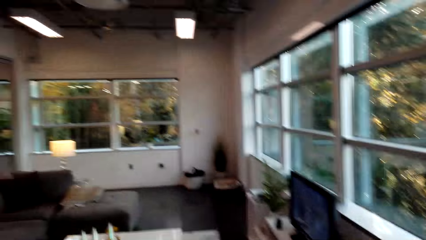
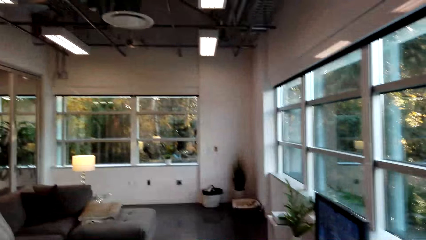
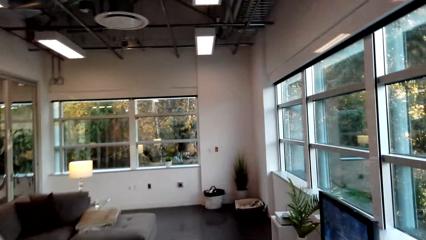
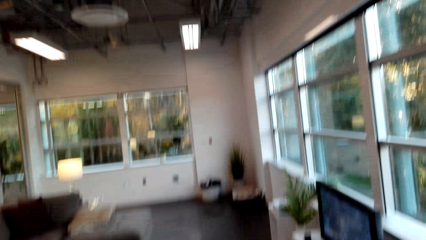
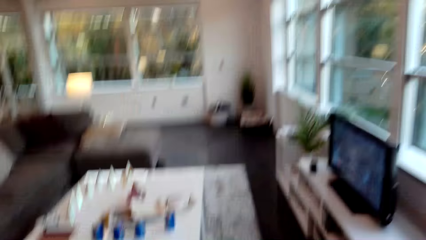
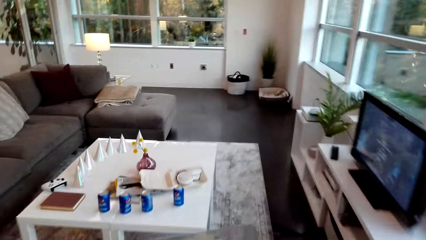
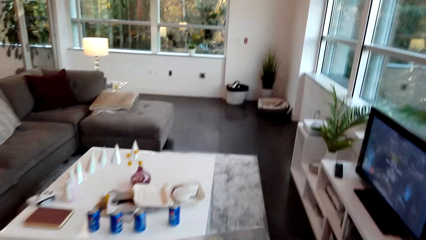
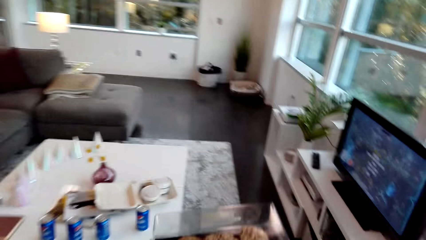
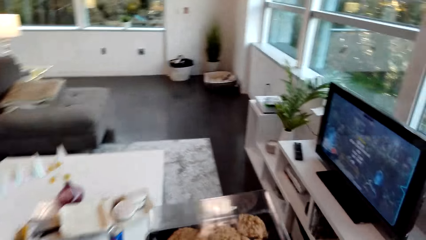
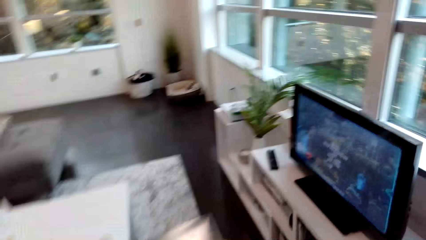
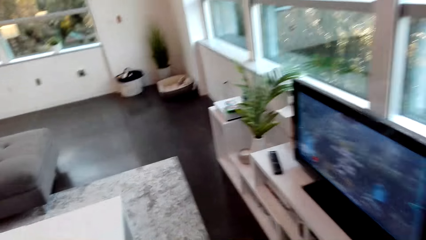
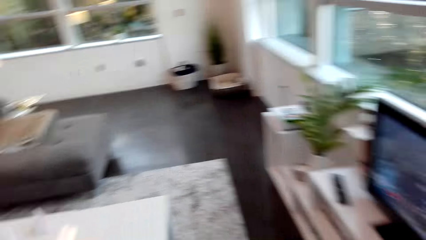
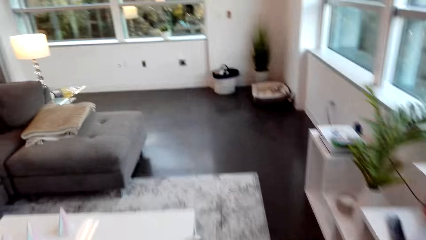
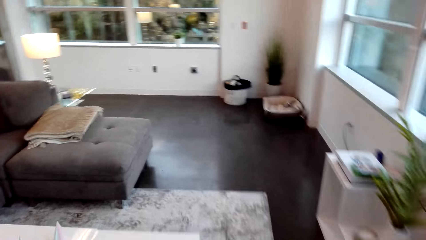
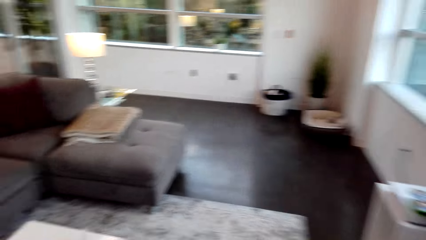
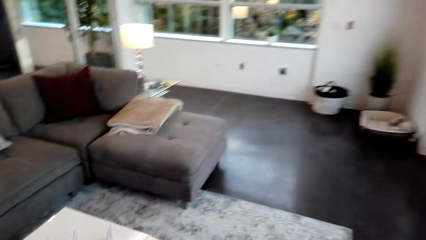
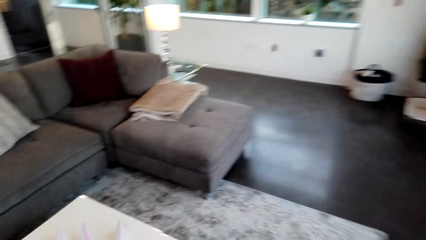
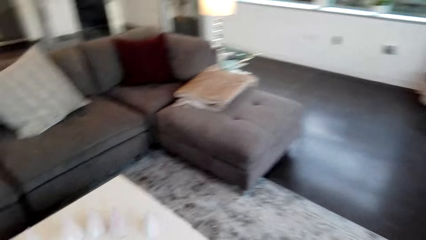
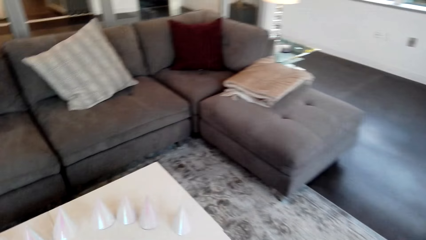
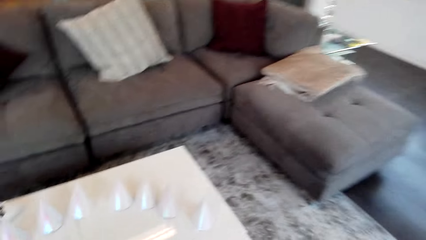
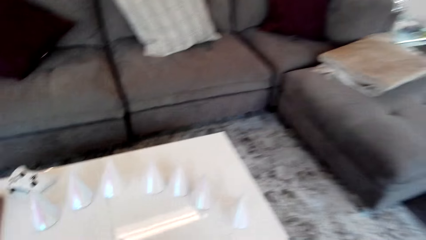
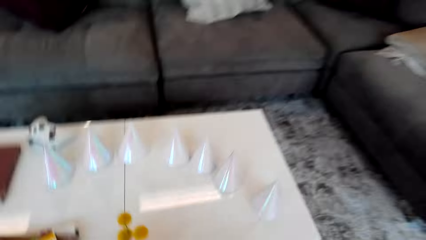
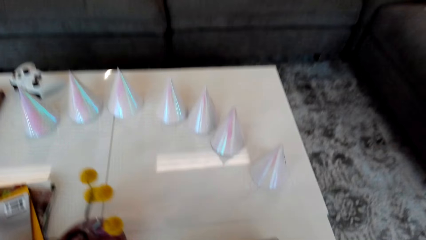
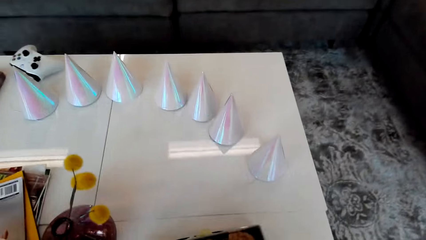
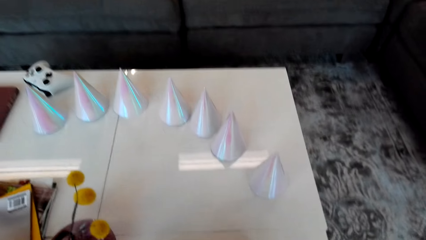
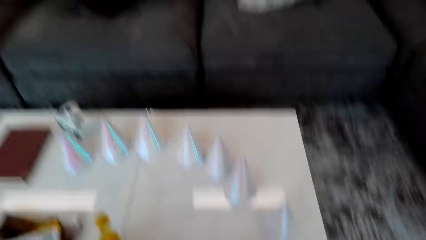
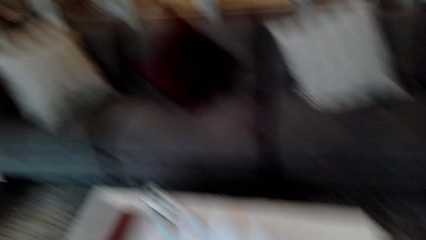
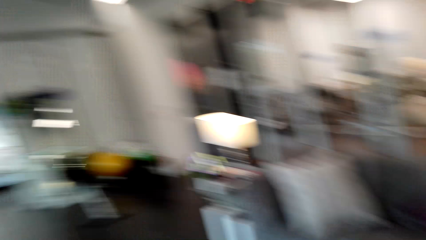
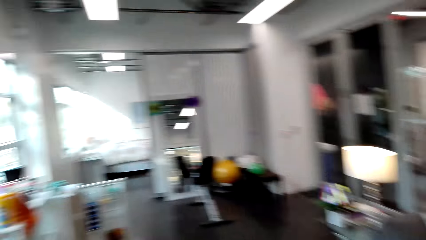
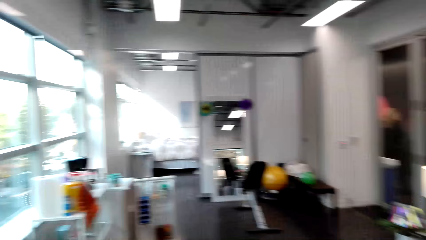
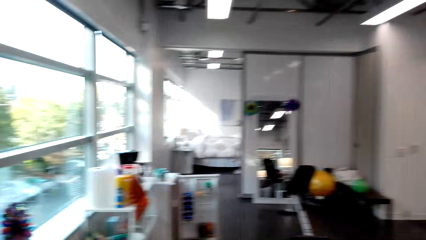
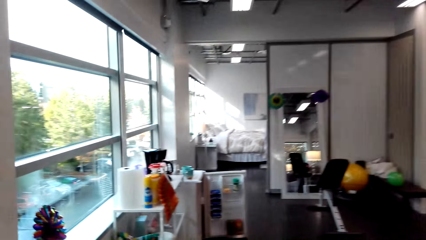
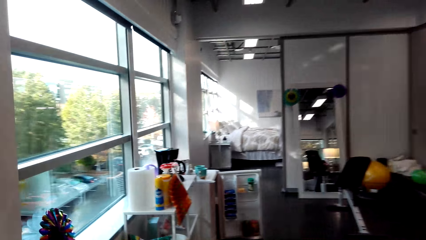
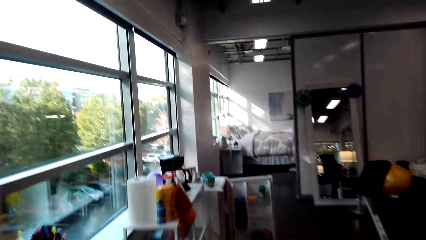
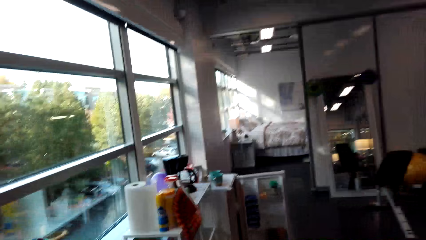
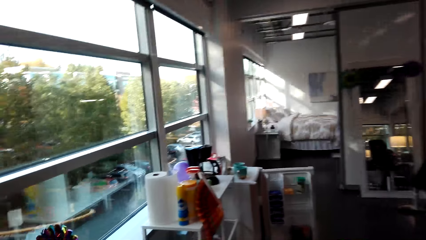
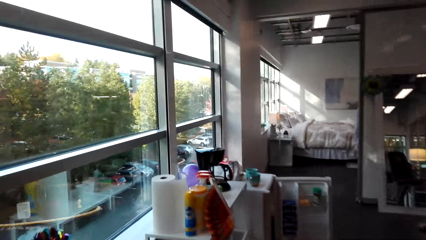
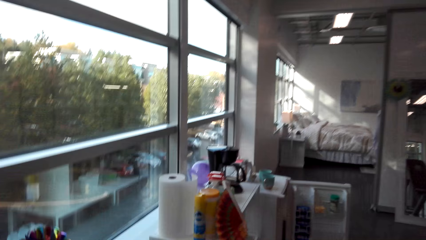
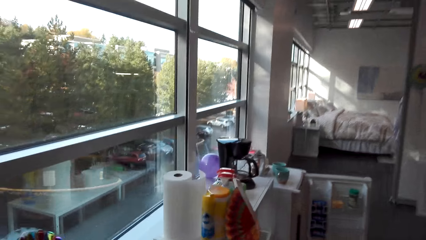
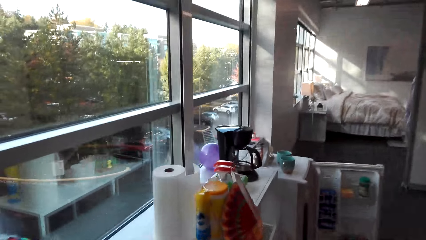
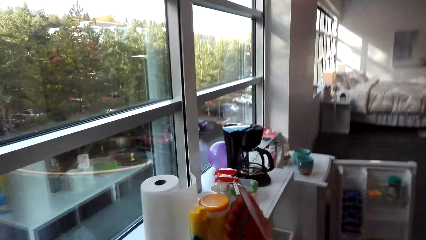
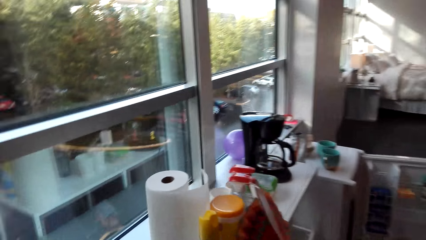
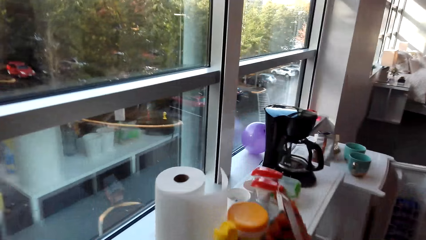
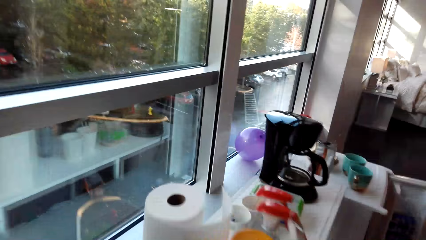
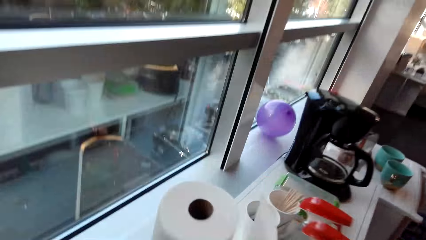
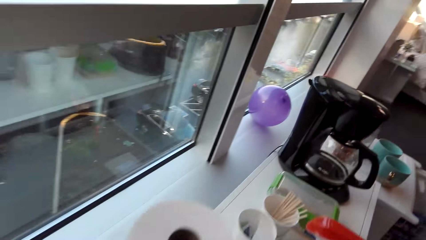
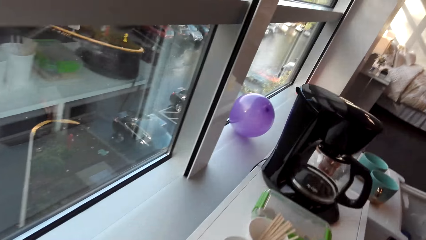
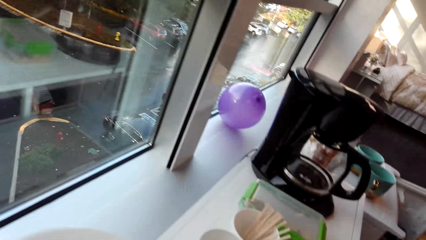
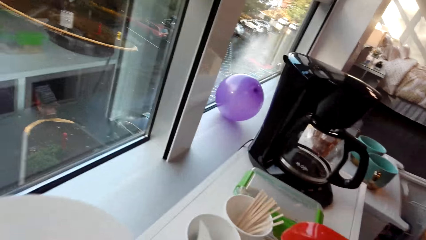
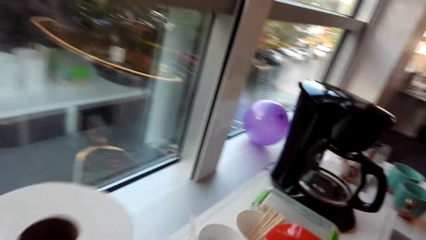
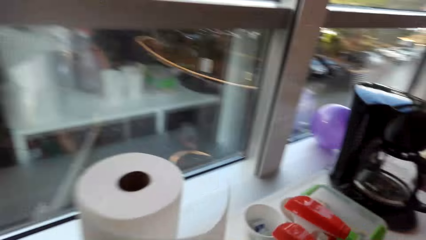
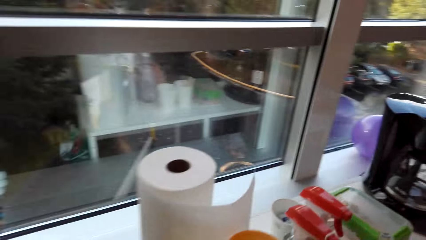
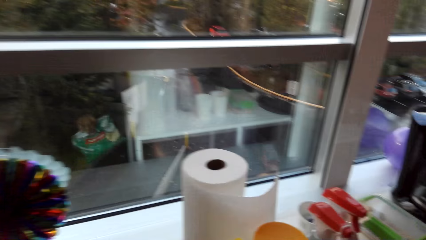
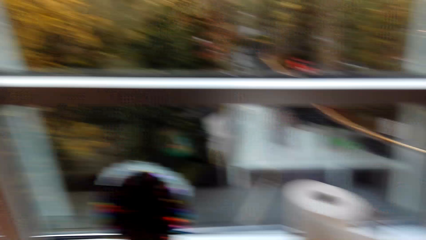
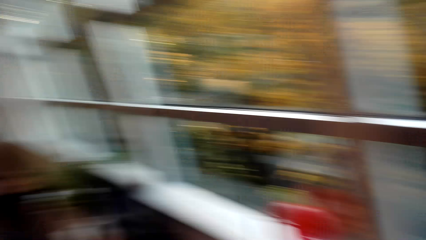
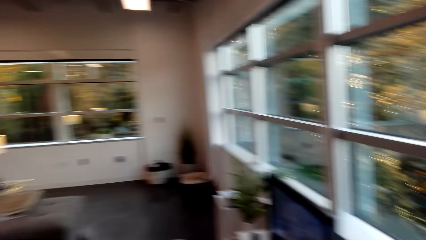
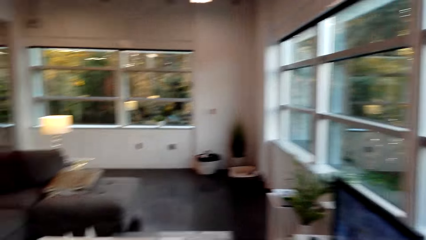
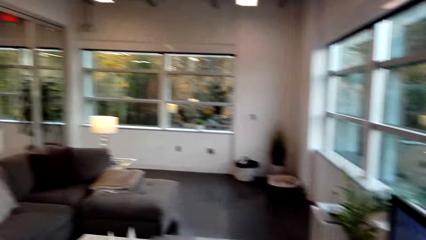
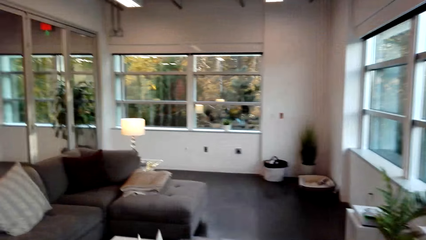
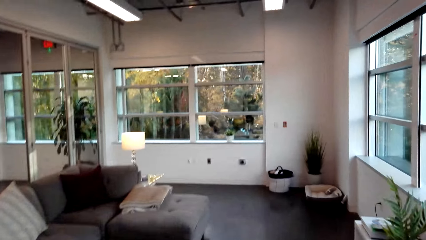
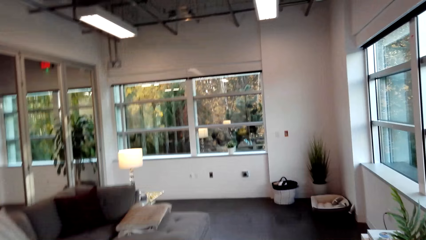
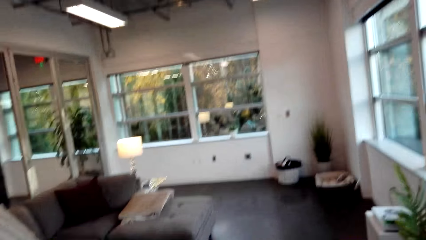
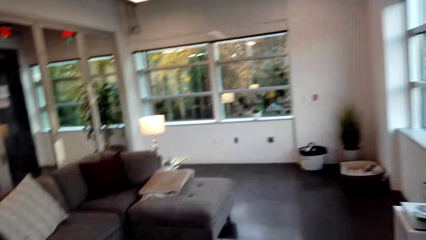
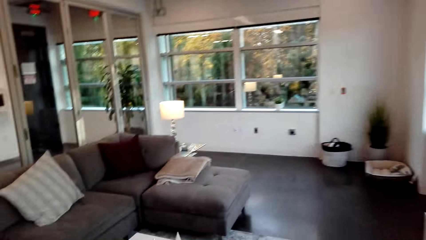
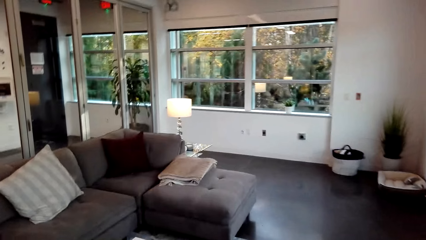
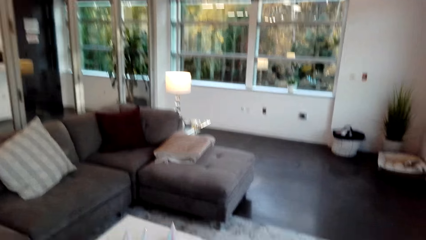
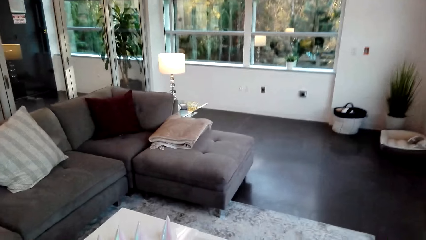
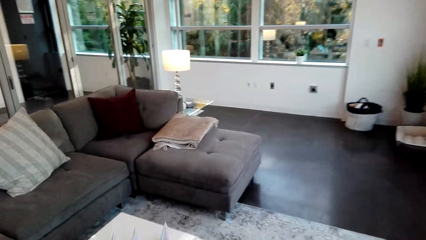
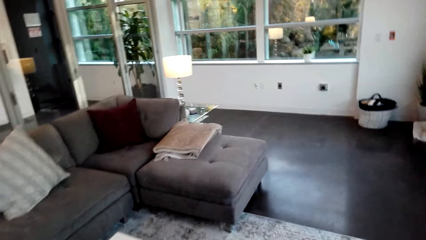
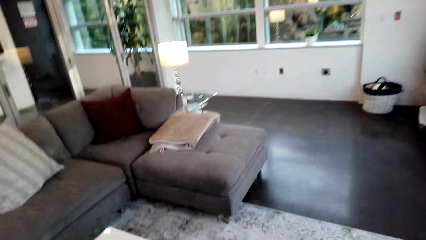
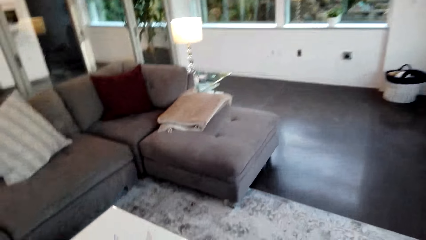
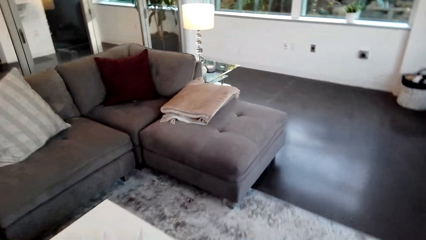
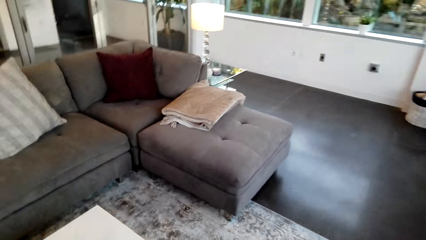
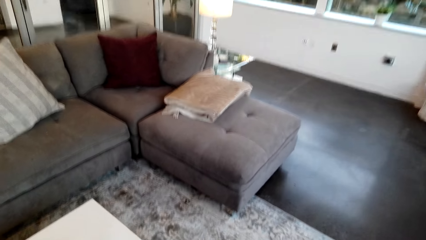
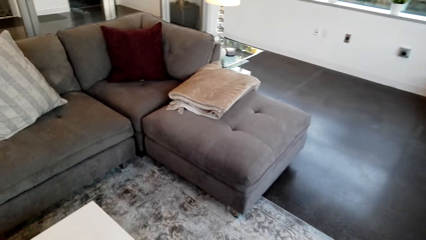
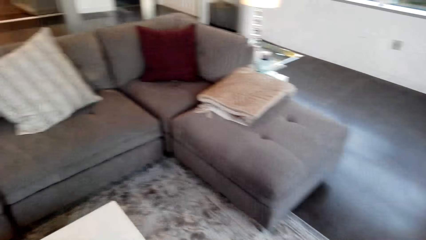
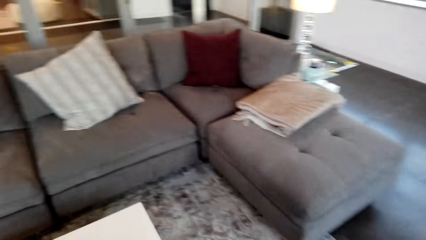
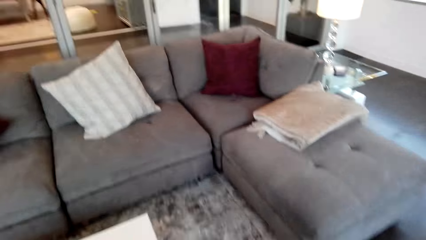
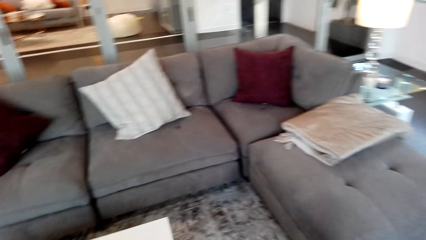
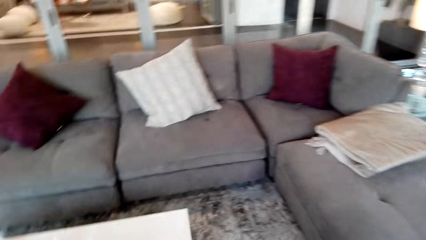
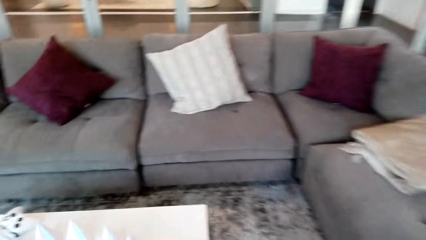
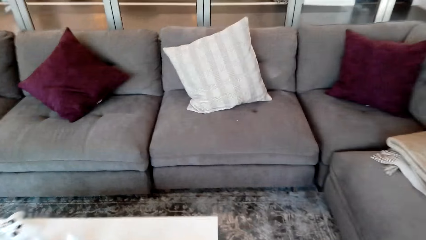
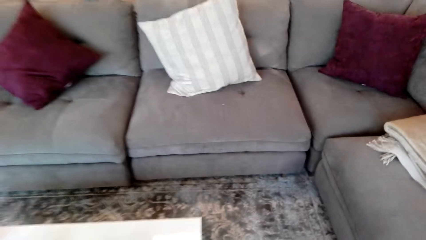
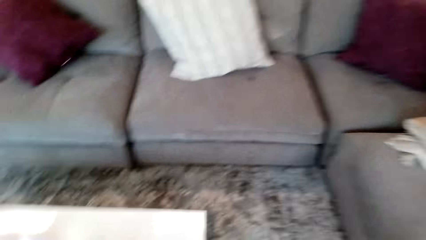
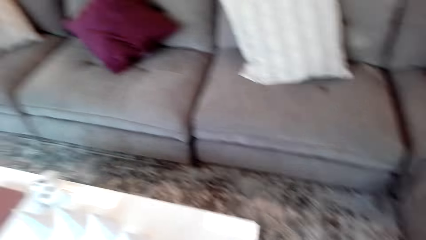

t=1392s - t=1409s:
The camera wearer turns to his left. He moves in the room towards the table. He places a tray on the table. He walks in the room towards the refrigerator. He picks up something. He turns to his left. He moves in the room towards the table.
